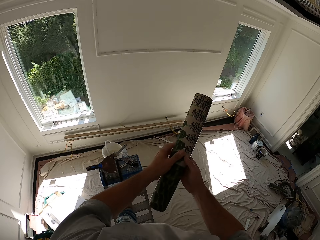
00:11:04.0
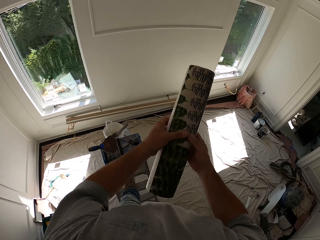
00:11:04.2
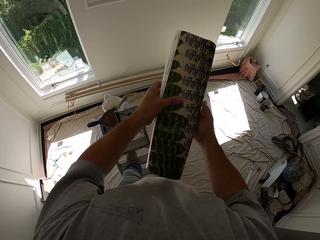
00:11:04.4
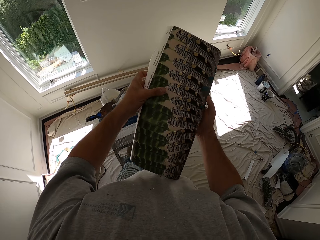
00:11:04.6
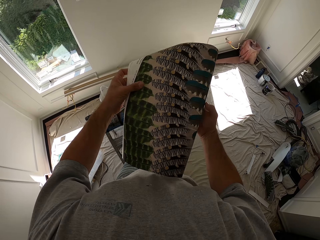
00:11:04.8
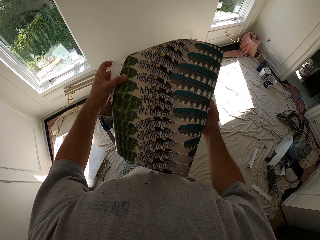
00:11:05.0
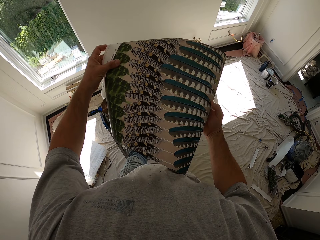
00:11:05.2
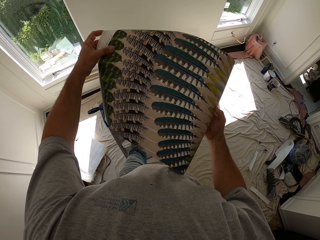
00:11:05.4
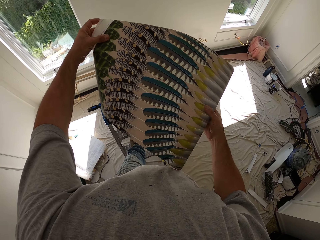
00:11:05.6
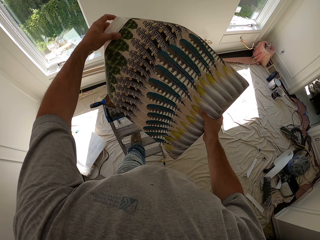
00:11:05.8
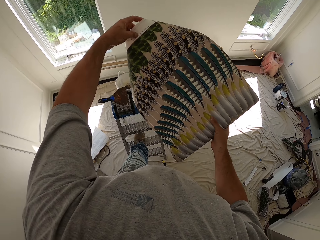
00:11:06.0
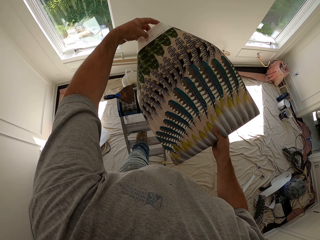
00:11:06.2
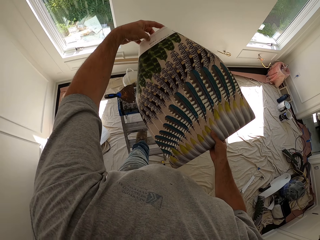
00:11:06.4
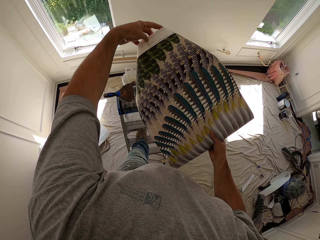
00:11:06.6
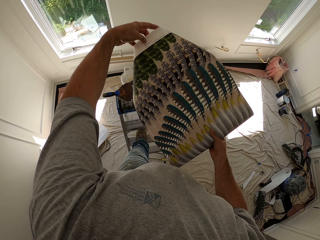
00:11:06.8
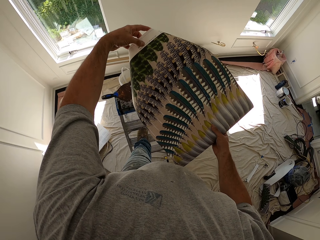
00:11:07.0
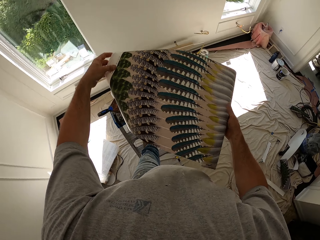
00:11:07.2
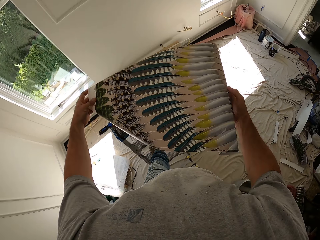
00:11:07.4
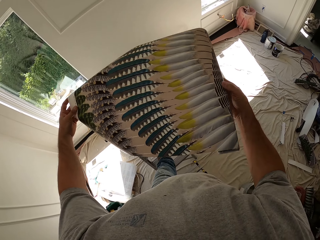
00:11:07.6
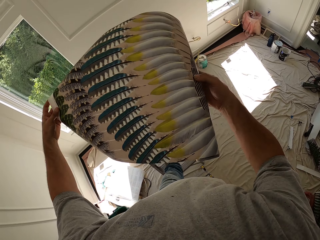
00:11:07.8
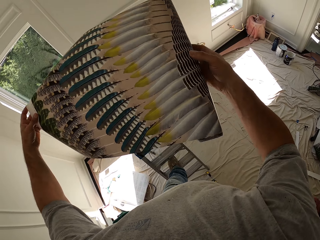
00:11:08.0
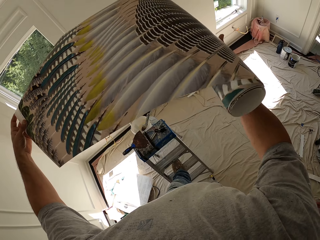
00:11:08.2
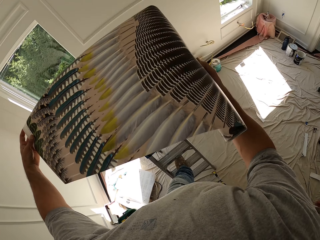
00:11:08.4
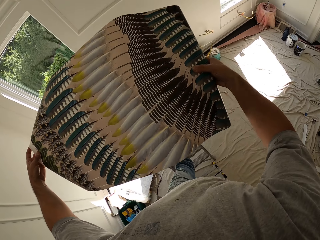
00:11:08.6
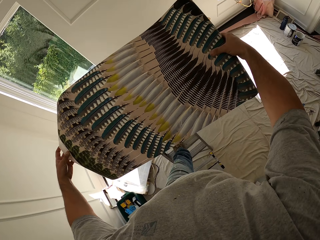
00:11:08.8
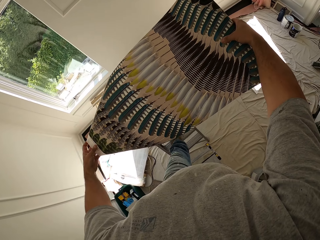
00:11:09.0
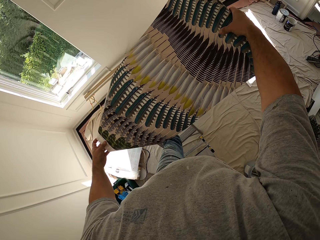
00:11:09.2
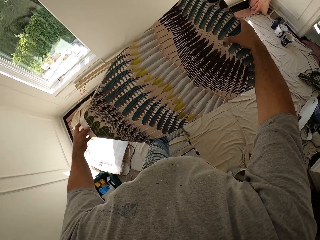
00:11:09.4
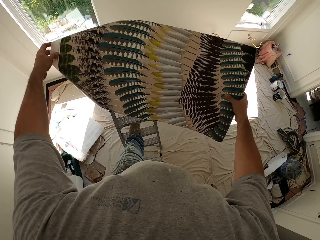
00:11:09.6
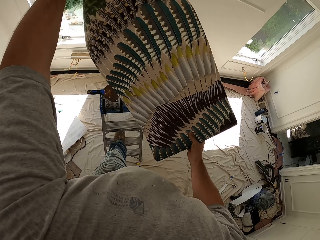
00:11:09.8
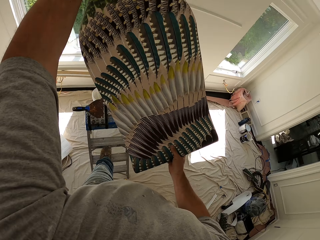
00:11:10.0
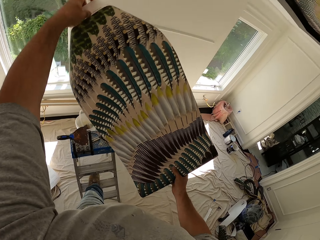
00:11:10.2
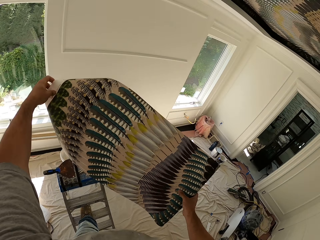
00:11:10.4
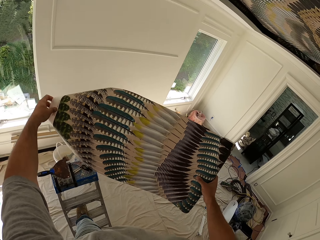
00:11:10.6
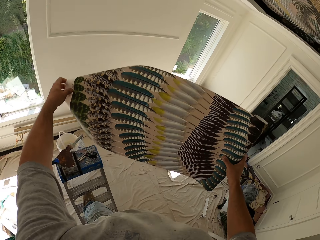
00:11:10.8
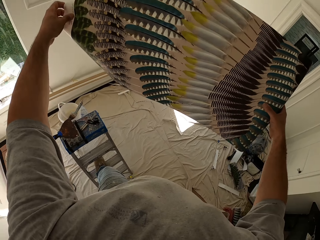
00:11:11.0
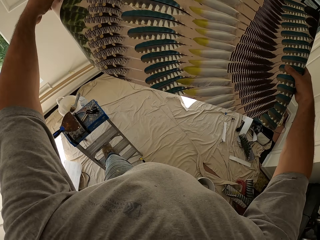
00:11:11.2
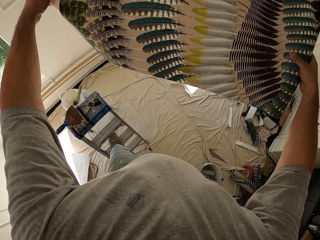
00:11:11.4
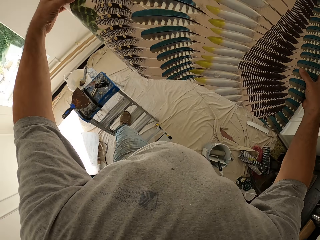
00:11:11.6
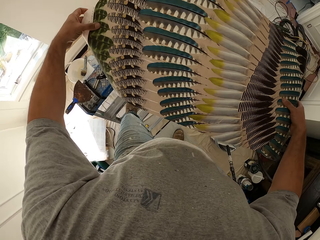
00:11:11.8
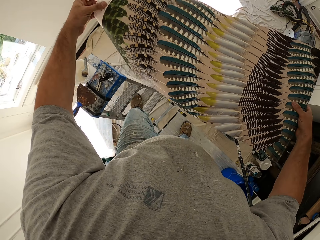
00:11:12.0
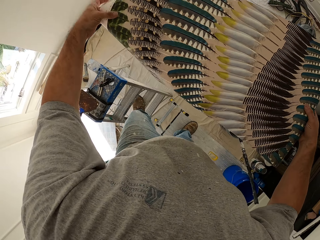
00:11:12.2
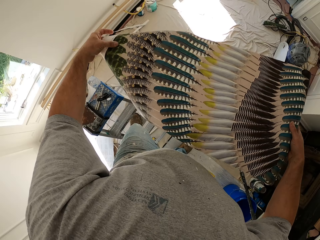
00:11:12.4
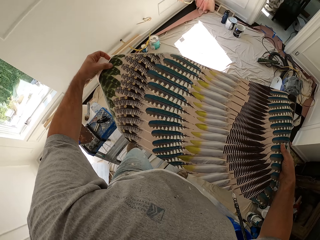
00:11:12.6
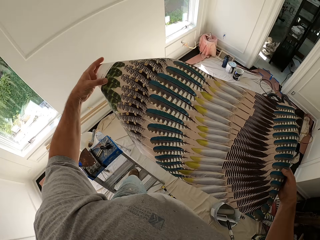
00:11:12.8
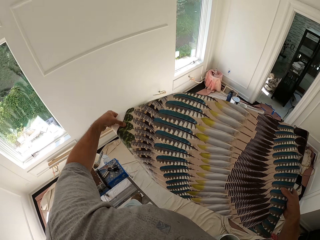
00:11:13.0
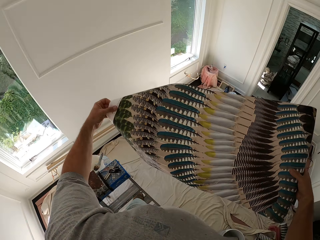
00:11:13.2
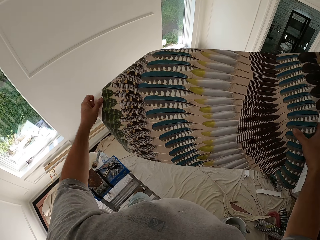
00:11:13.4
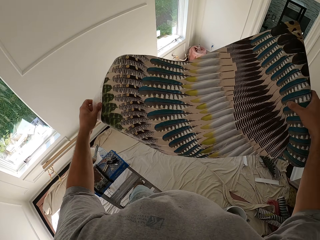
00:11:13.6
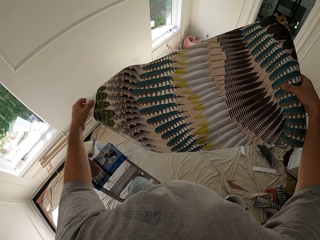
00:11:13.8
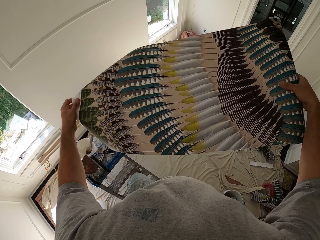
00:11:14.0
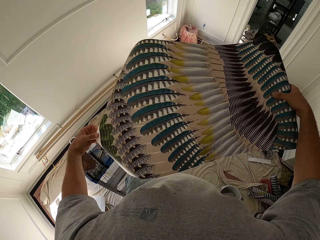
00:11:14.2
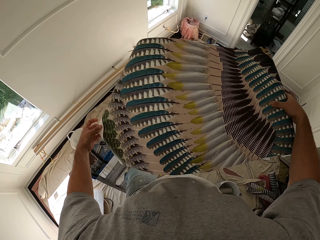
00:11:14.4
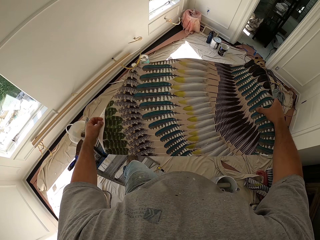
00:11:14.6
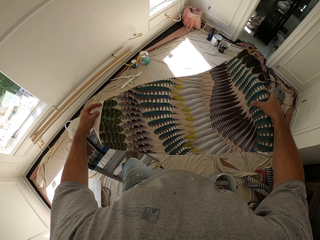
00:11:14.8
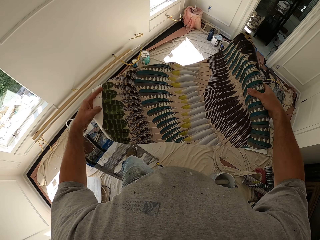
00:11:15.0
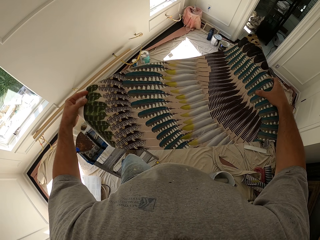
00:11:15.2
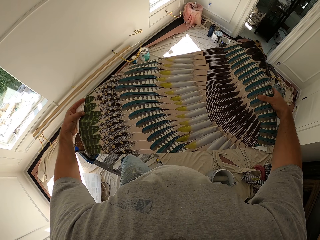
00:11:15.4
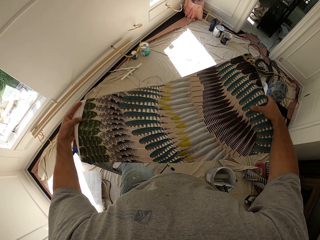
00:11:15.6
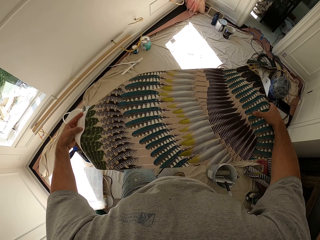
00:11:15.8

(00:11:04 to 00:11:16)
The camera wearer unrolls the wallpaper roll.

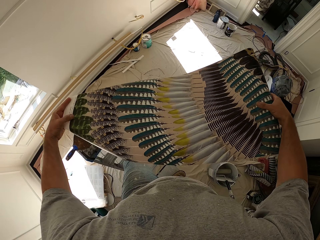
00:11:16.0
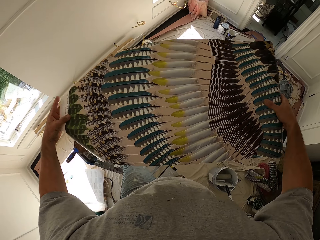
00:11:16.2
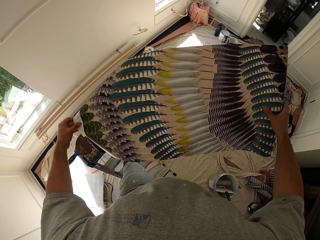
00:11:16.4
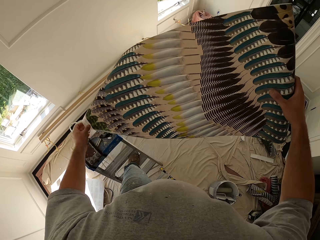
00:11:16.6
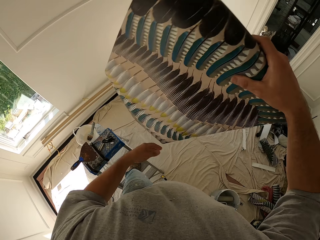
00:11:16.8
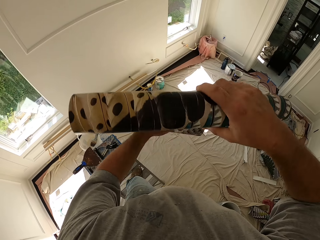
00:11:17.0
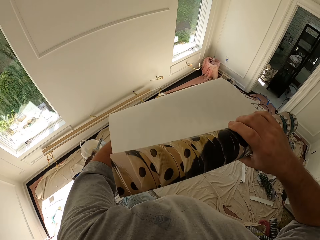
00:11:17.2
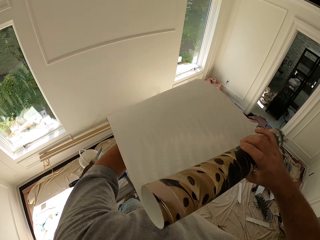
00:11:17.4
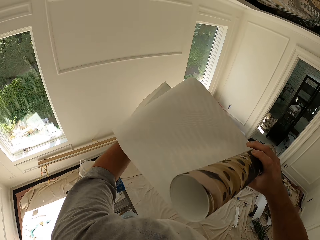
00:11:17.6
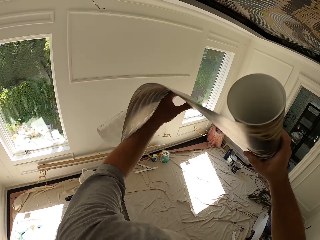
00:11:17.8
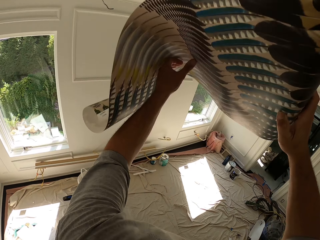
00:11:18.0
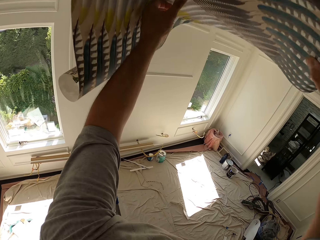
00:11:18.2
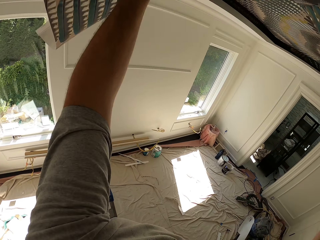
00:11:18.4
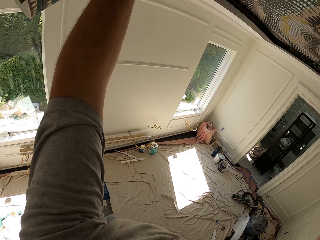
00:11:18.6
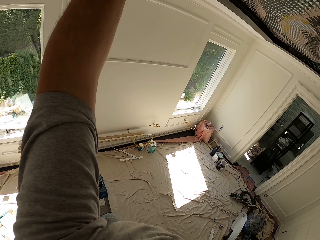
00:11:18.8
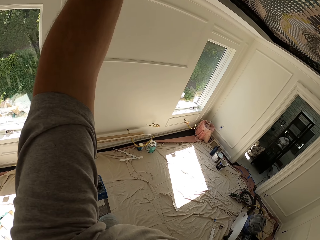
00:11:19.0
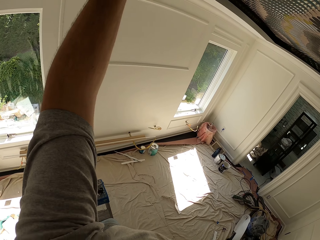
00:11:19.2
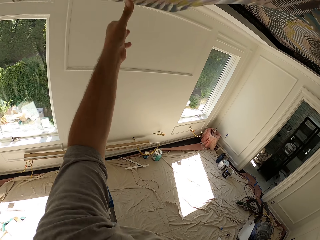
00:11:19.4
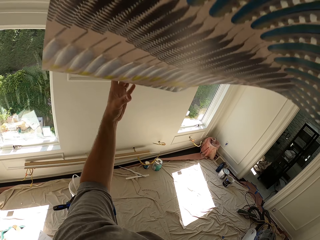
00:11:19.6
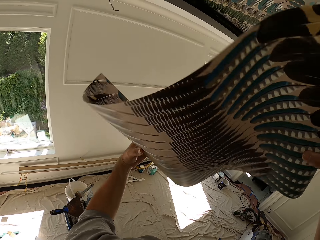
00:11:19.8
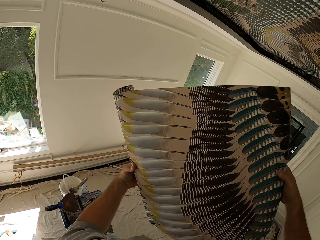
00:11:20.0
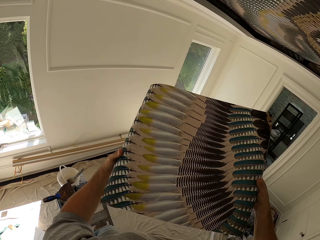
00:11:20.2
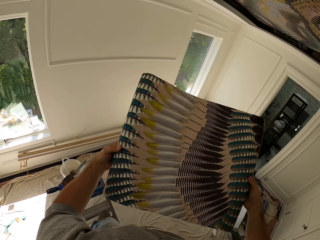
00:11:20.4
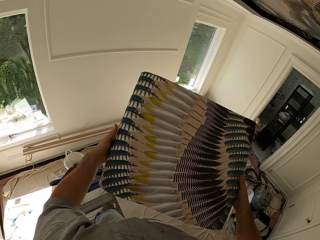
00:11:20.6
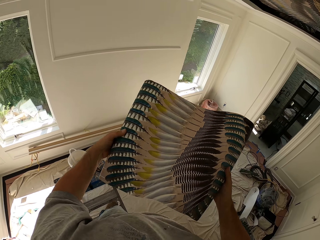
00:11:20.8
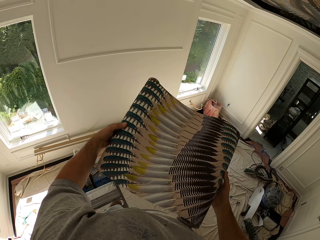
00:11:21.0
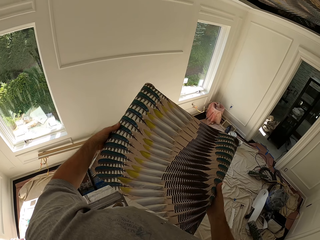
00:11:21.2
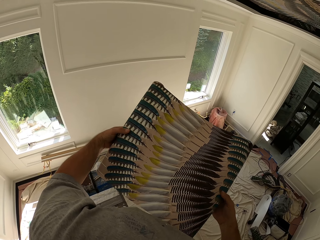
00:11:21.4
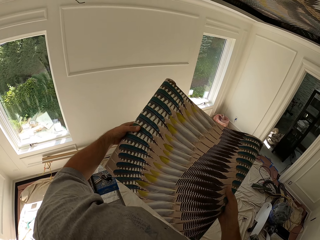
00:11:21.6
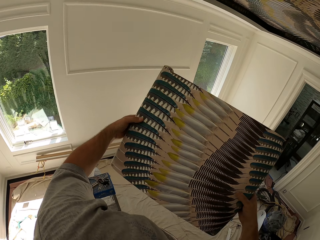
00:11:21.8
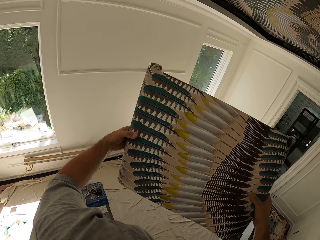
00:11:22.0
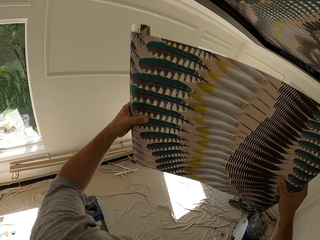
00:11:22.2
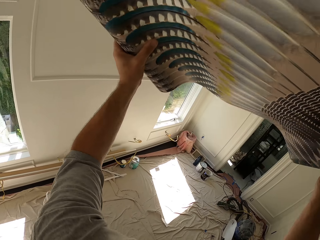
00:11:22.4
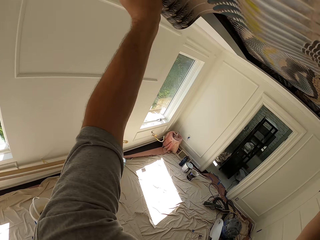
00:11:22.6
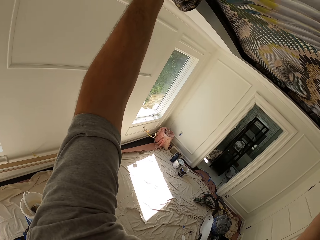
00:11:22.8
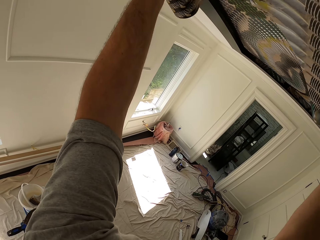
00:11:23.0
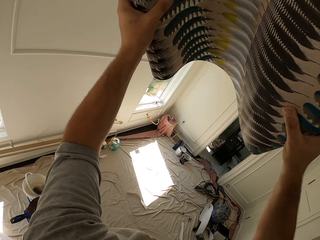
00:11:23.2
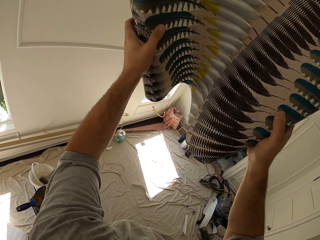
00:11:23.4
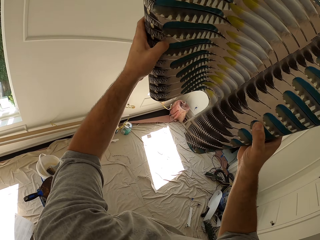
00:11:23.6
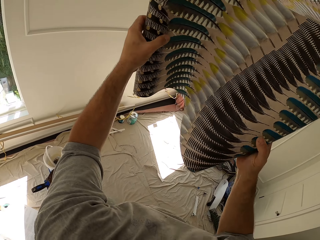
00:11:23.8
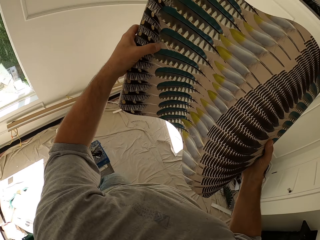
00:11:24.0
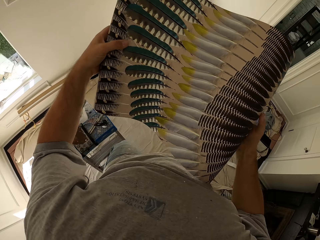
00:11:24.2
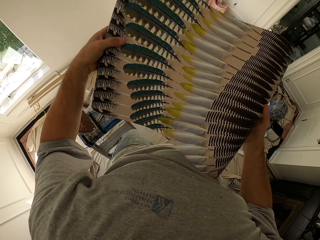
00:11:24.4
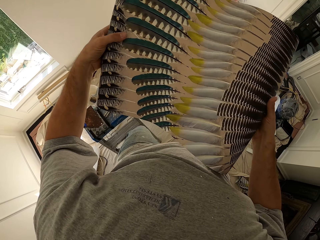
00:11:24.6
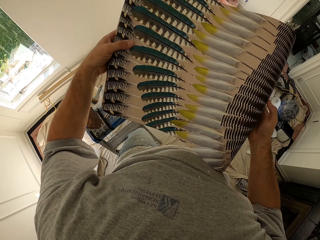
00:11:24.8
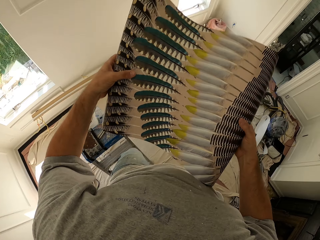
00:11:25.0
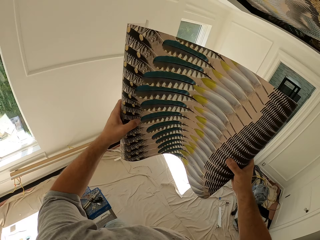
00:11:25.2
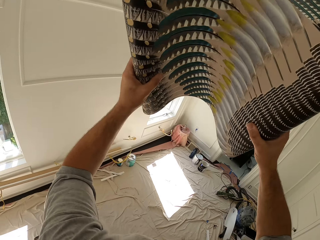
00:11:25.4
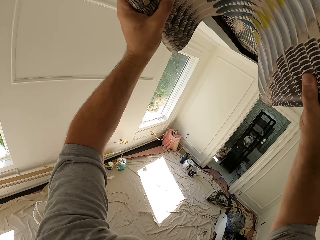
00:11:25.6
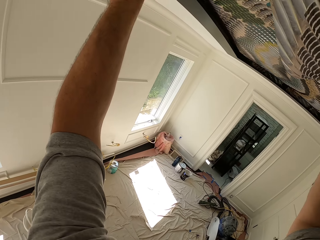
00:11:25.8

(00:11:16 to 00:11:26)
The camera wearer puts the wallpaper on the ceiling. They hold the wallpaper. They put the wallpaper on the ceiling. They hold the wallpaper.
